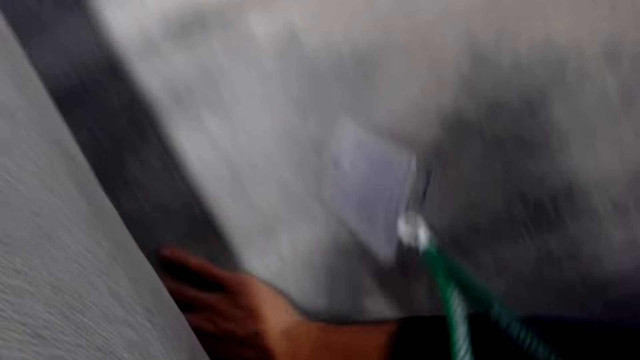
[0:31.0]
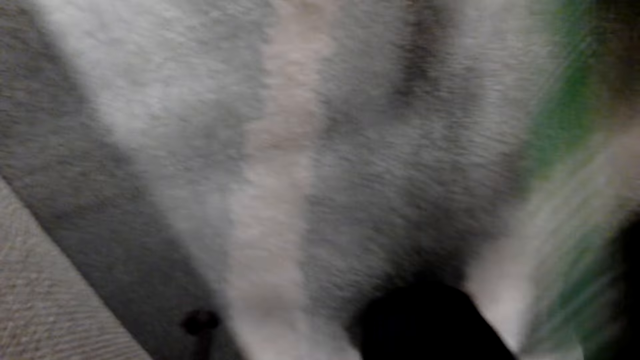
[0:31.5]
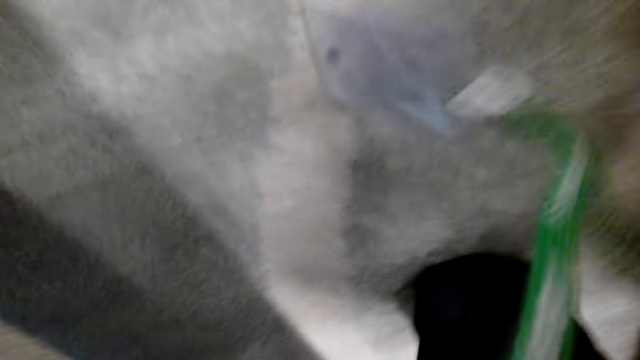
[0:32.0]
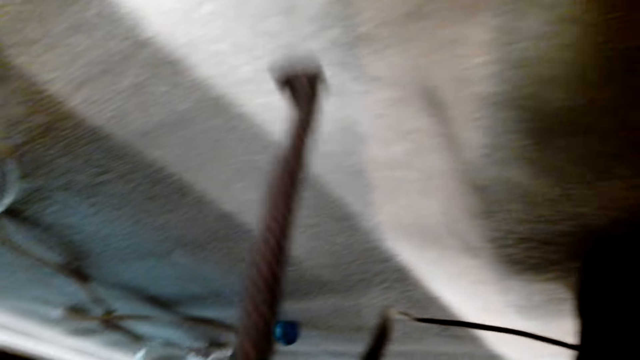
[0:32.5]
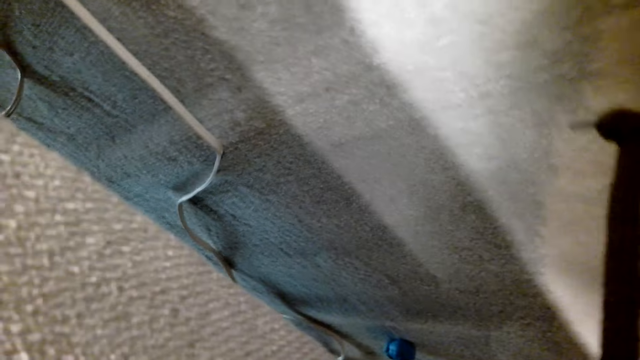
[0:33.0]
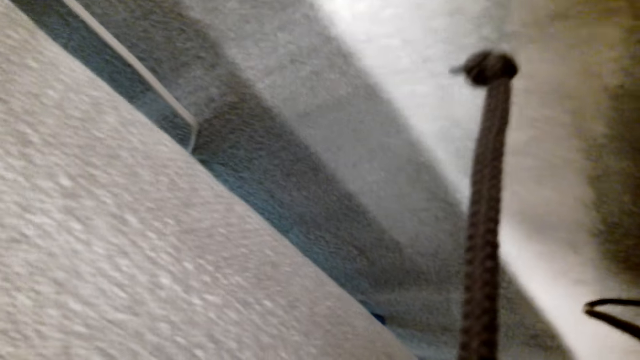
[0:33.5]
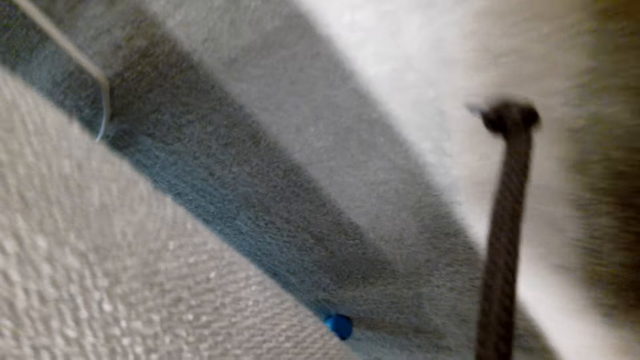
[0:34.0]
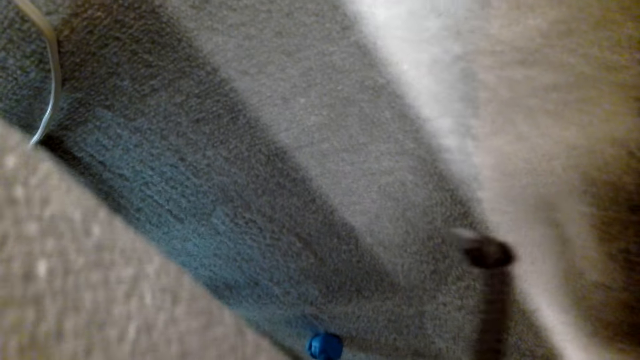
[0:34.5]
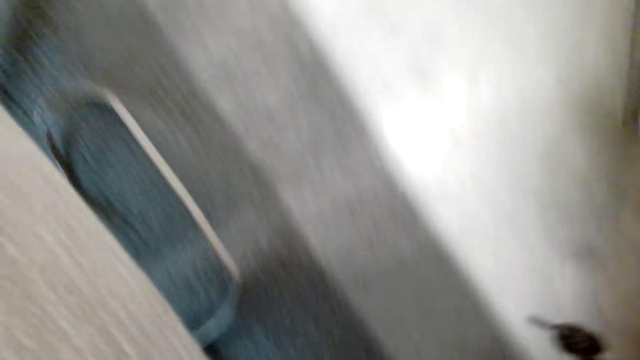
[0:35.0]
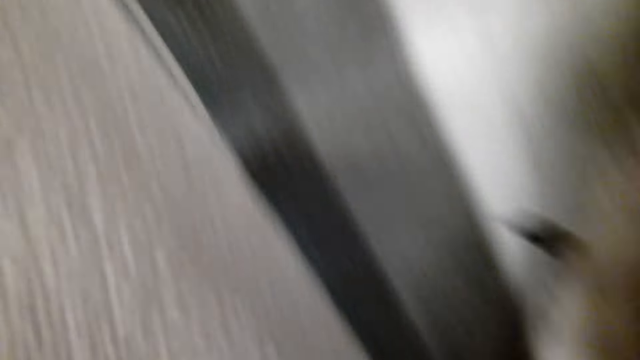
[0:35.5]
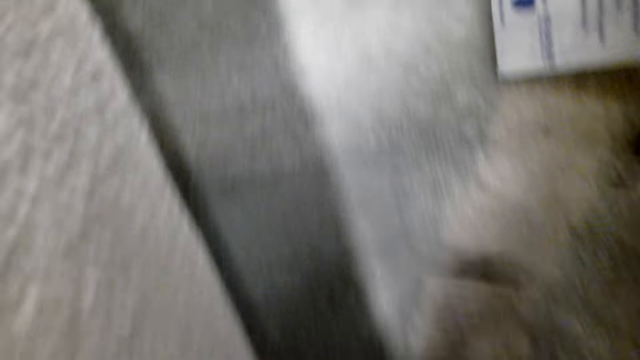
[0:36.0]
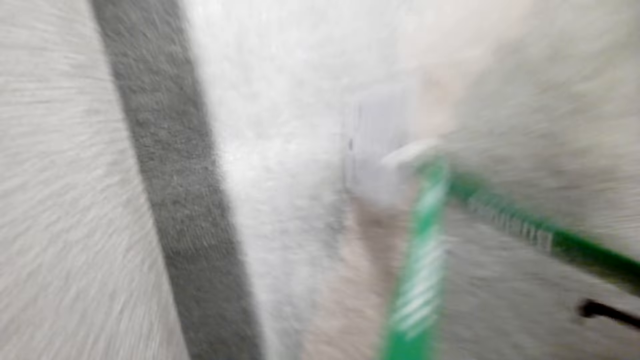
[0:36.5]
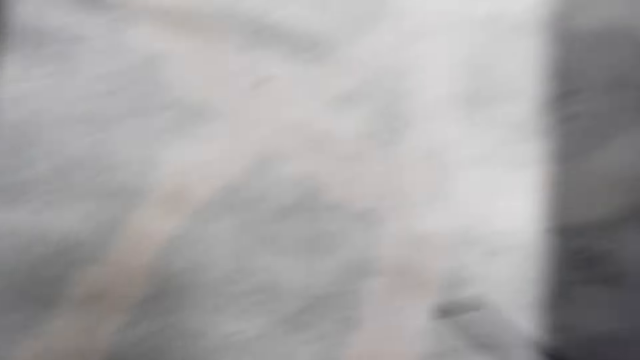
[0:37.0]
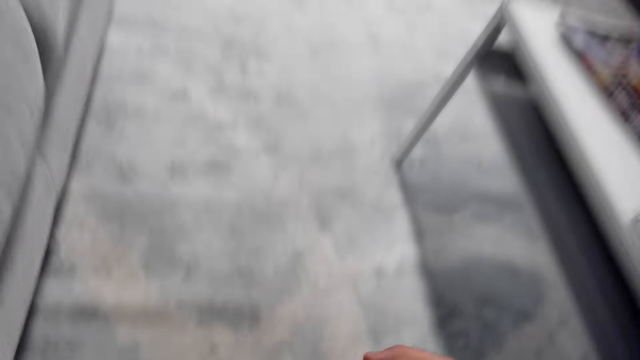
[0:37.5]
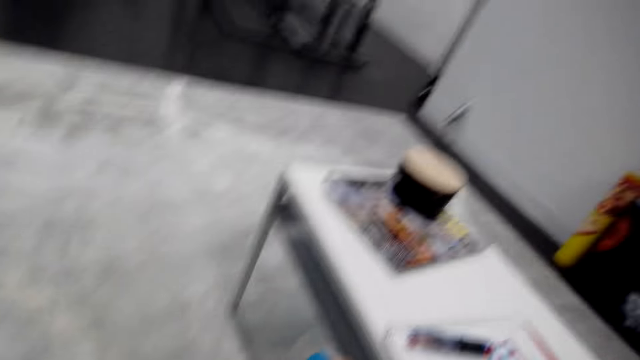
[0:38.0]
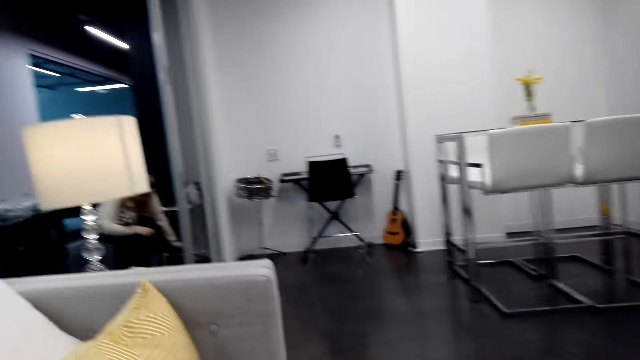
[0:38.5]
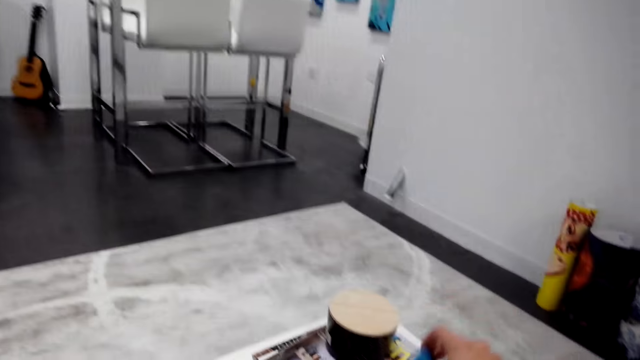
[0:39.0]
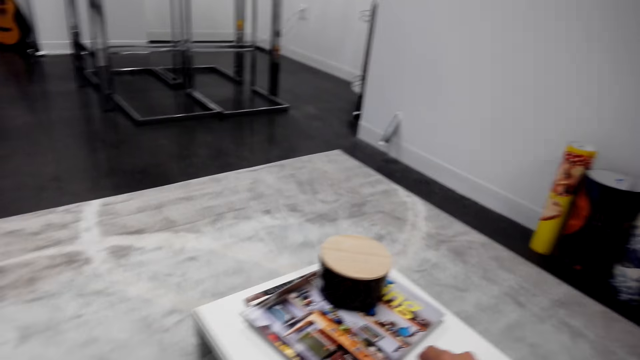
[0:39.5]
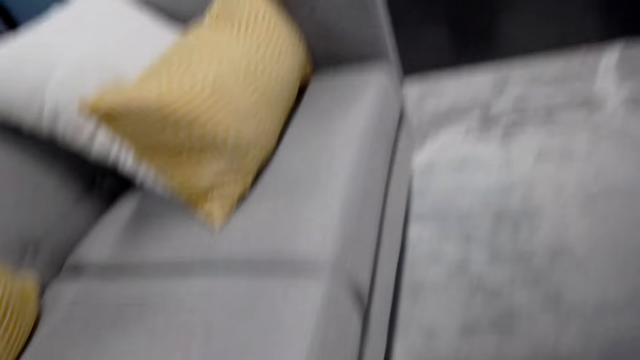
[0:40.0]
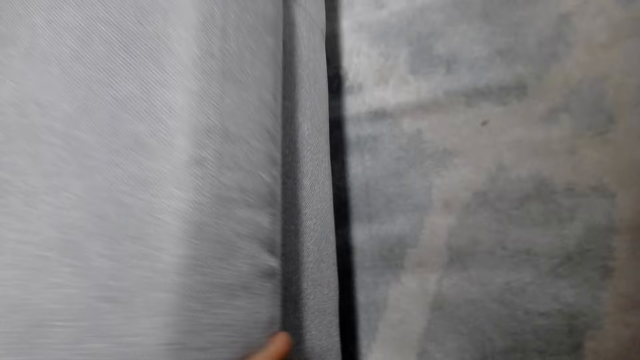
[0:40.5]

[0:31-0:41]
The camera wearer wipes a carpet with a hand. They look under the sofa. A woman squats.

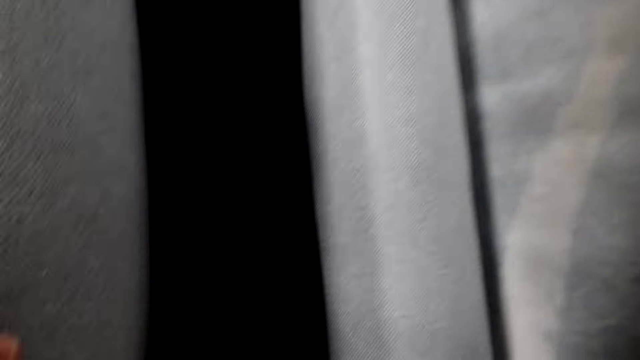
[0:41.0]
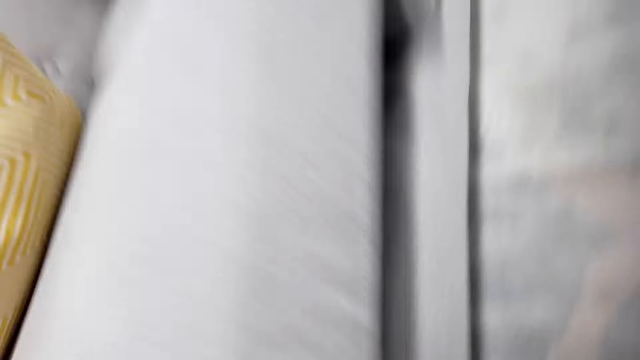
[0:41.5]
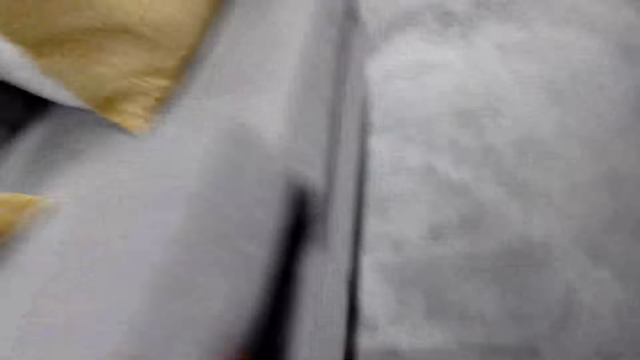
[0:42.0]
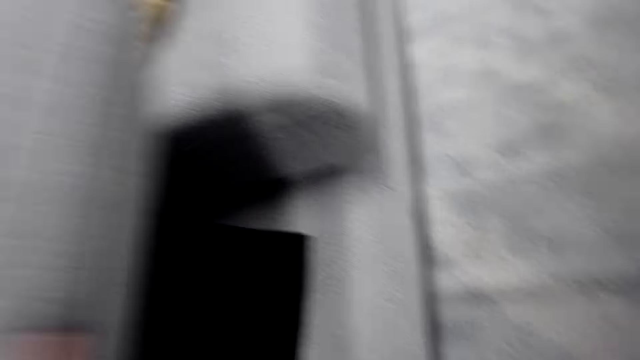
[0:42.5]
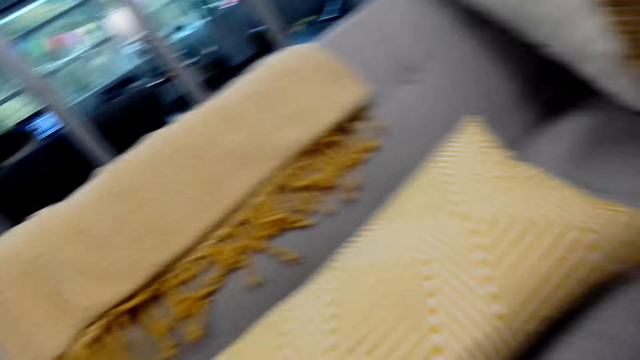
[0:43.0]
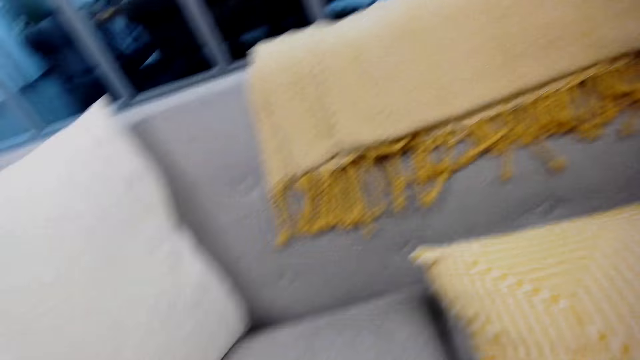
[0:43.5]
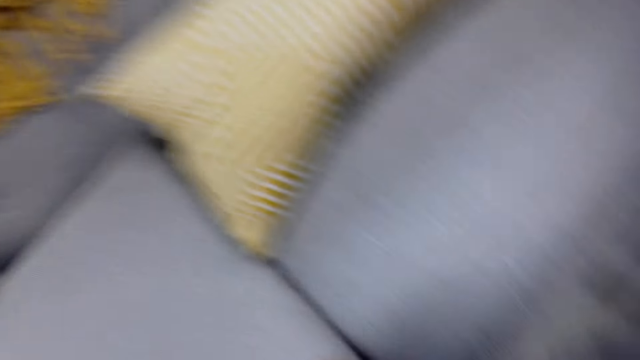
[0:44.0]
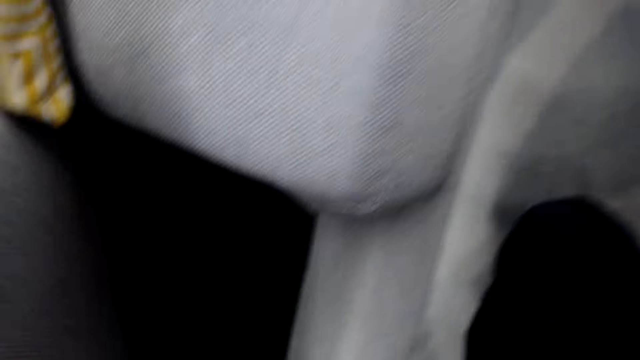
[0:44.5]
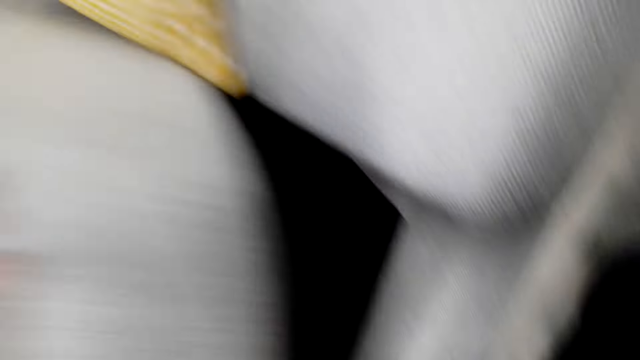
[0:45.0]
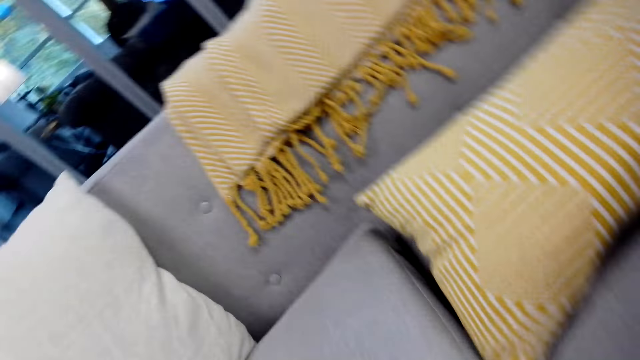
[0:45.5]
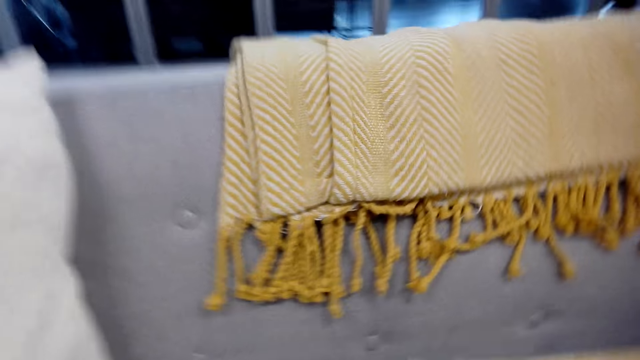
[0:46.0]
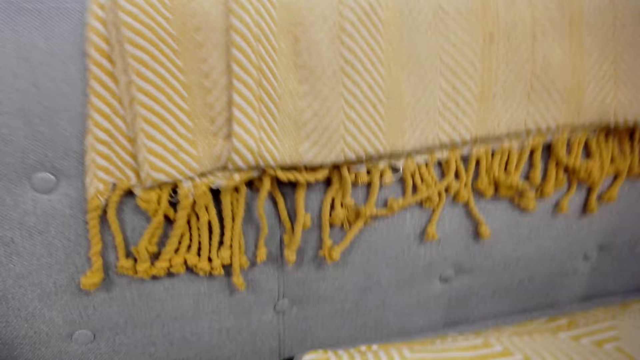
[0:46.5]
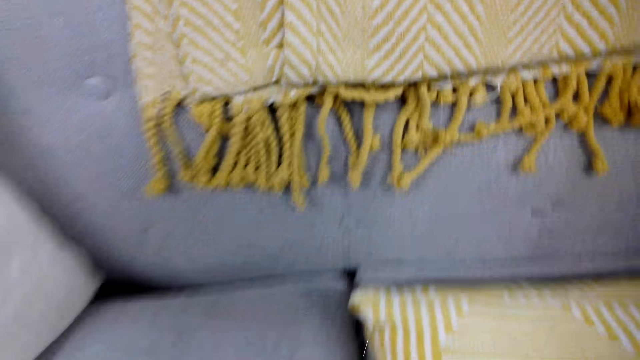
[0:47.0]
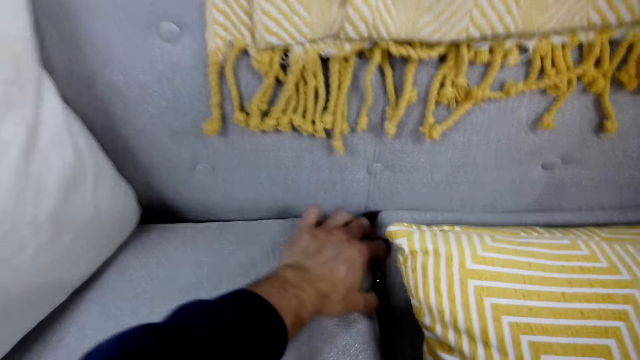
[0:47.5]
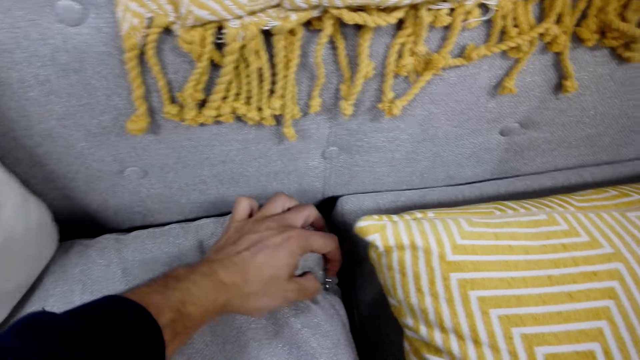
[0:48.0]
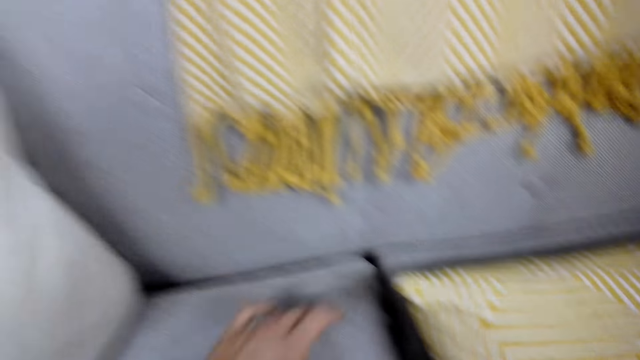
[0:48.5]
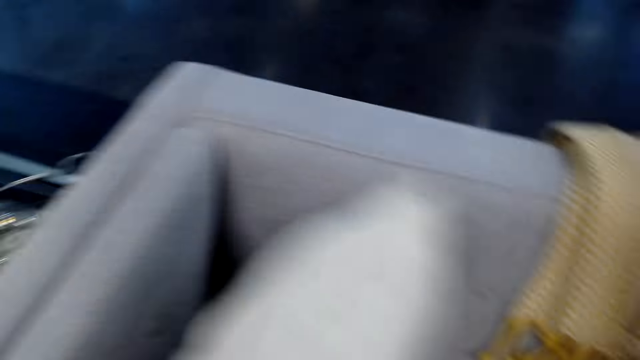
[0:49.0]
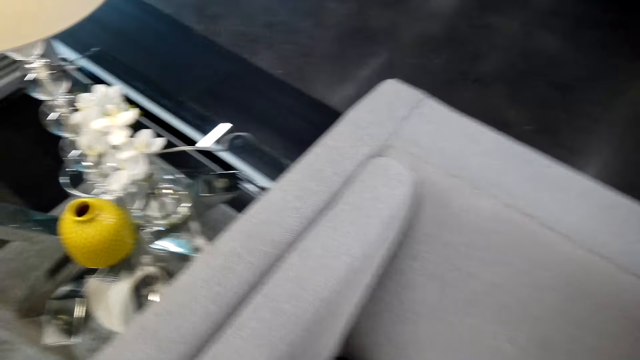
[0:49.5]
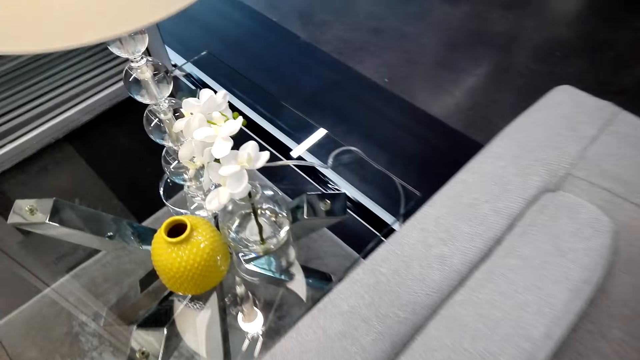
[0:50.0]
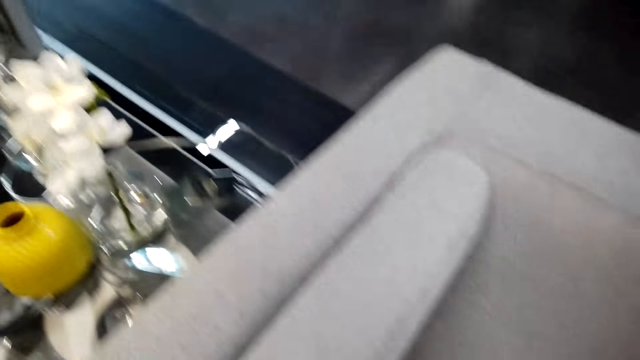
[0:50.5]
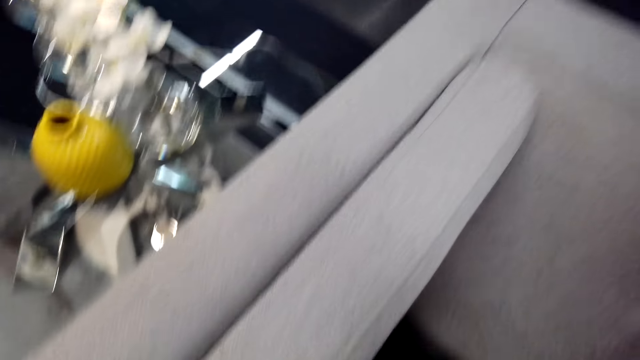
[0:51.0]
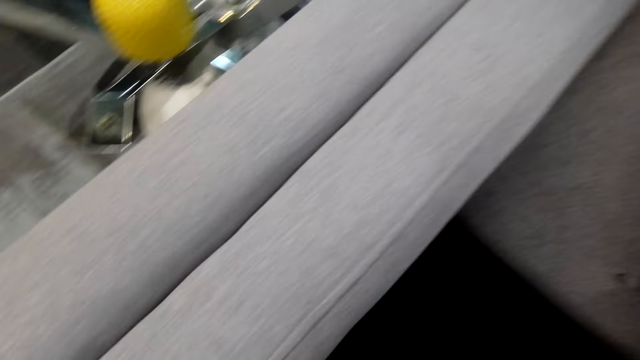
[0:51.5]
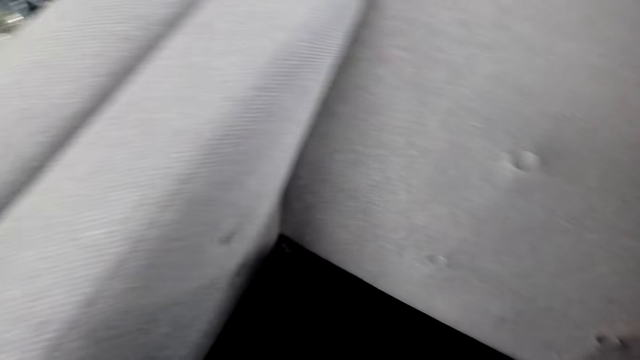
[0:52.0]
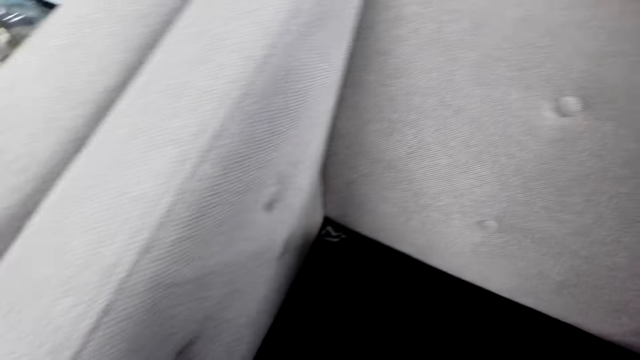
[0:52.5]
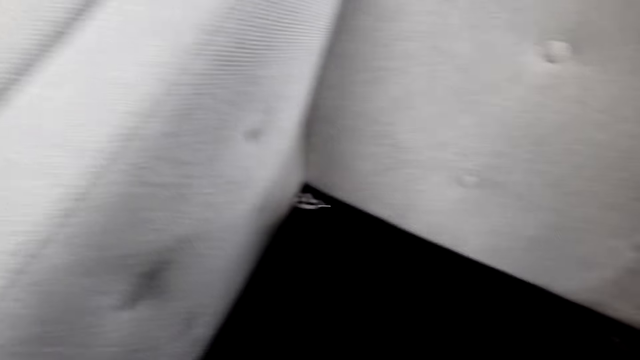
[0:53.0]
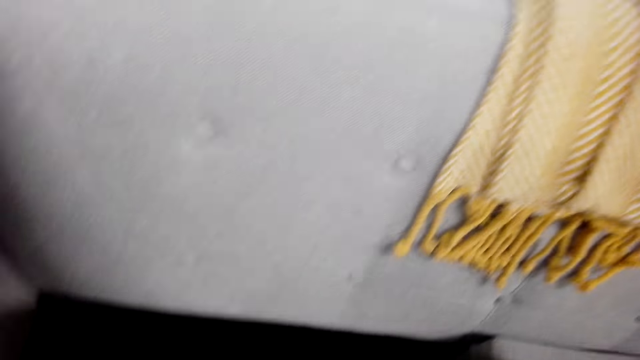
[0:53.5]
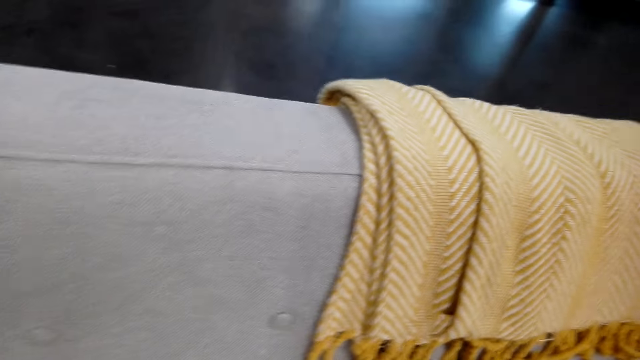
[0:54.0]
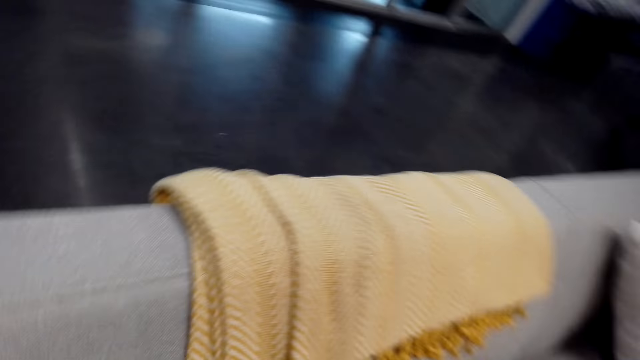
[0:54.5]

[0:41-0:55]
The camera wearer removes cushions from the couch. They lift a cushion. They put down the cushion. They lift the cushion. They put down the cushion. They move the cushion zip. They move a pillow. They look at the sofa.
